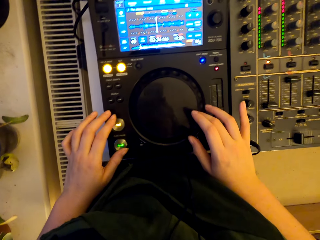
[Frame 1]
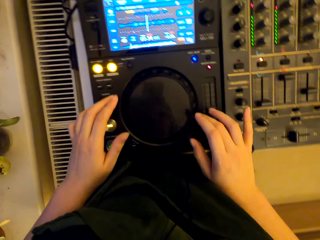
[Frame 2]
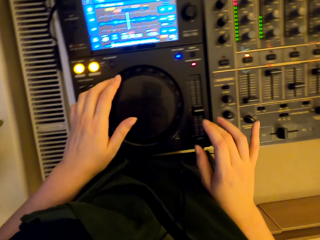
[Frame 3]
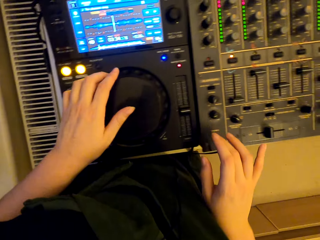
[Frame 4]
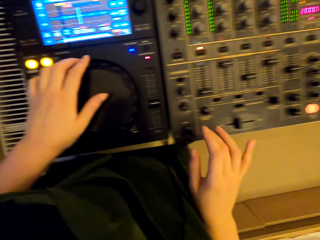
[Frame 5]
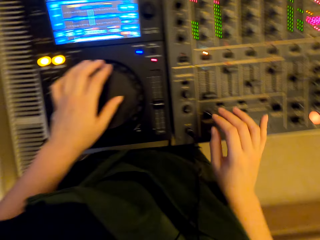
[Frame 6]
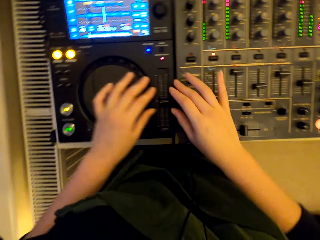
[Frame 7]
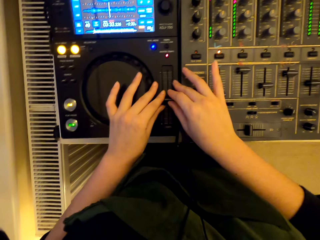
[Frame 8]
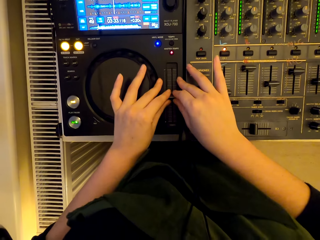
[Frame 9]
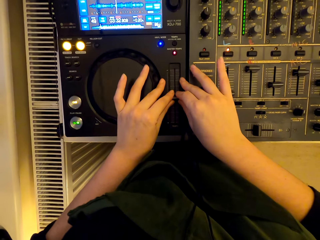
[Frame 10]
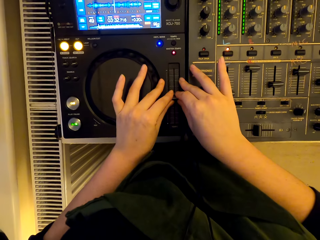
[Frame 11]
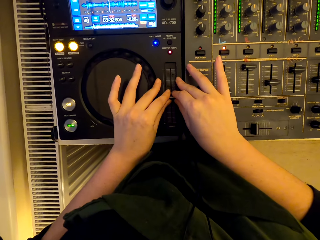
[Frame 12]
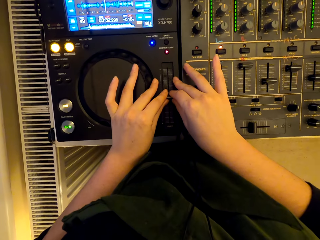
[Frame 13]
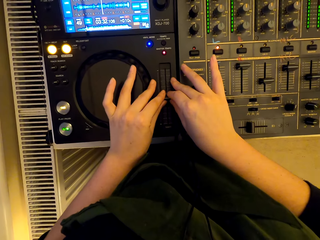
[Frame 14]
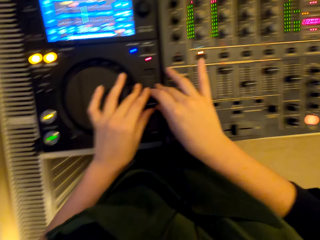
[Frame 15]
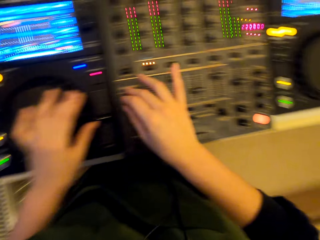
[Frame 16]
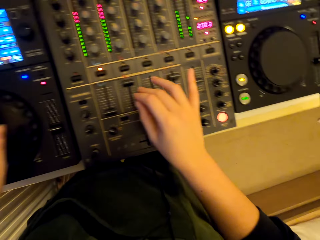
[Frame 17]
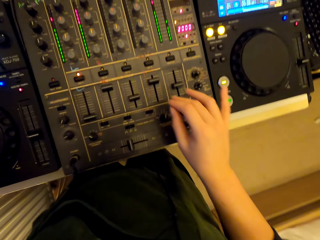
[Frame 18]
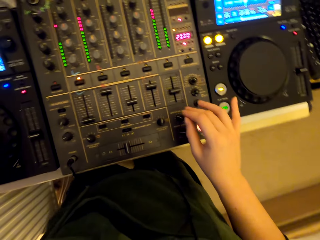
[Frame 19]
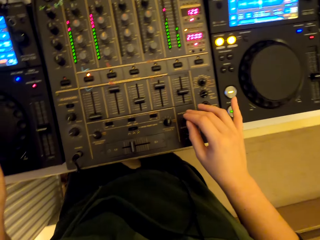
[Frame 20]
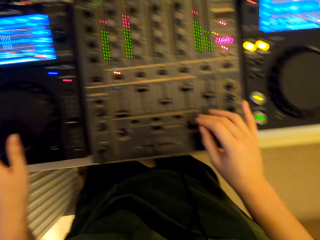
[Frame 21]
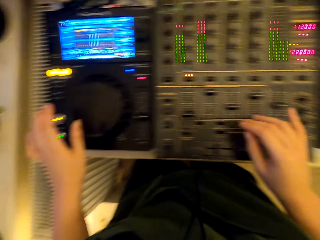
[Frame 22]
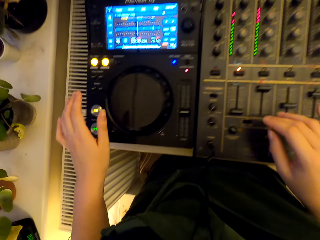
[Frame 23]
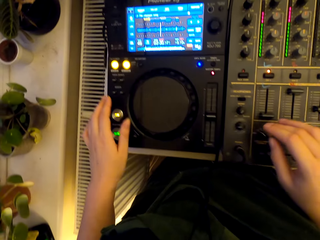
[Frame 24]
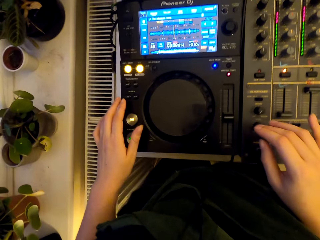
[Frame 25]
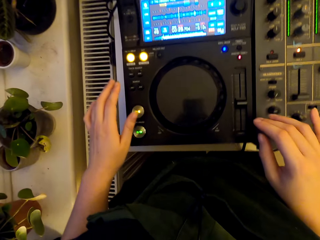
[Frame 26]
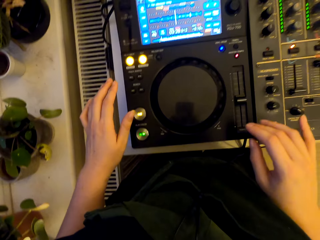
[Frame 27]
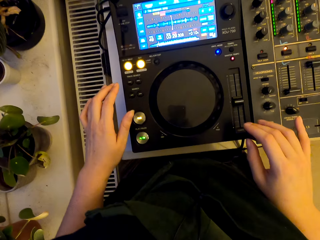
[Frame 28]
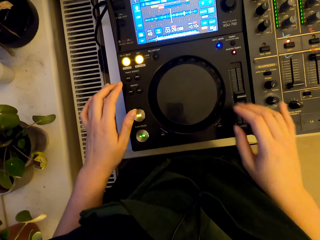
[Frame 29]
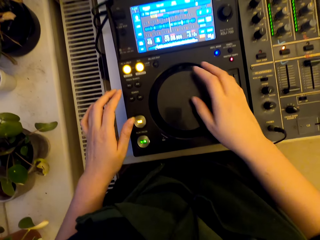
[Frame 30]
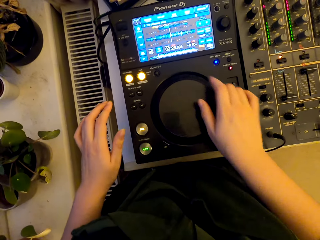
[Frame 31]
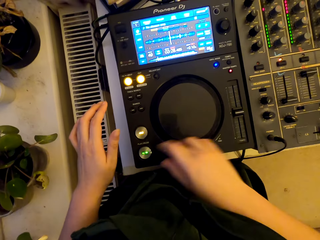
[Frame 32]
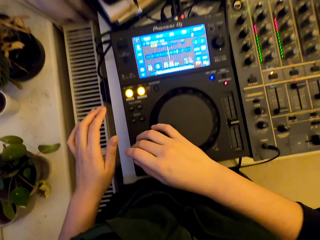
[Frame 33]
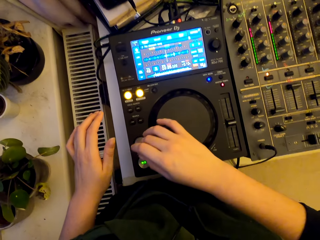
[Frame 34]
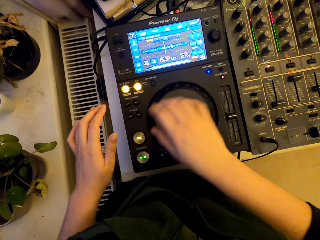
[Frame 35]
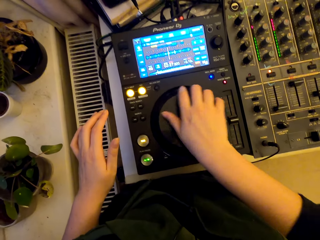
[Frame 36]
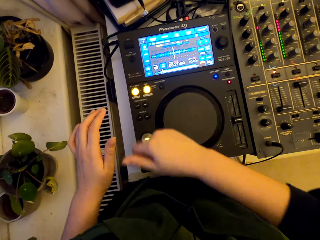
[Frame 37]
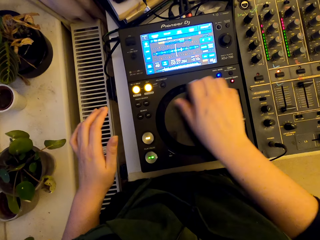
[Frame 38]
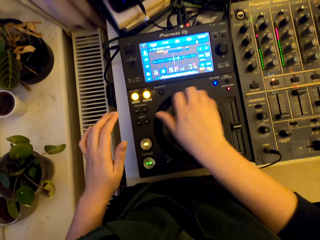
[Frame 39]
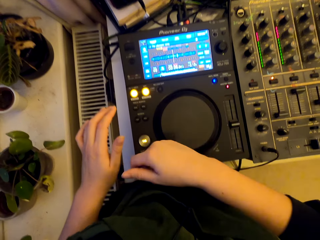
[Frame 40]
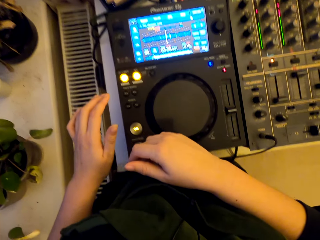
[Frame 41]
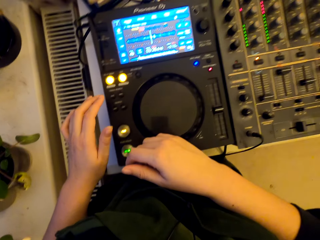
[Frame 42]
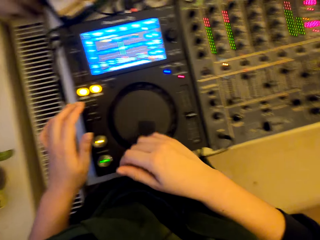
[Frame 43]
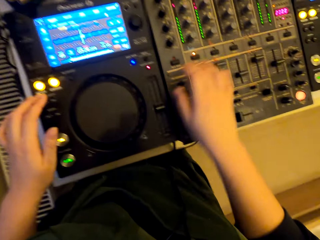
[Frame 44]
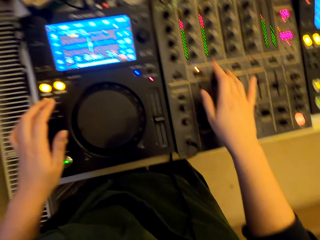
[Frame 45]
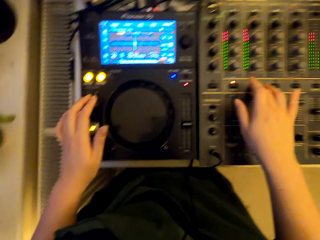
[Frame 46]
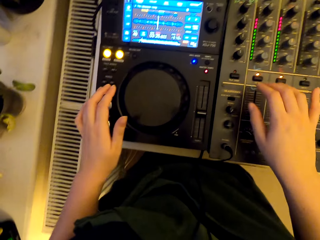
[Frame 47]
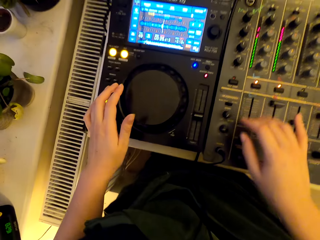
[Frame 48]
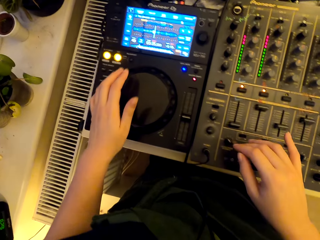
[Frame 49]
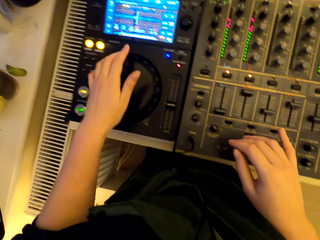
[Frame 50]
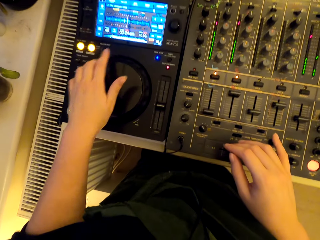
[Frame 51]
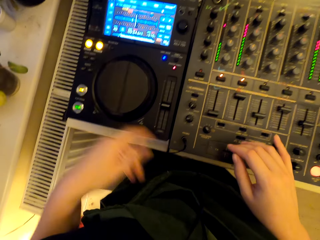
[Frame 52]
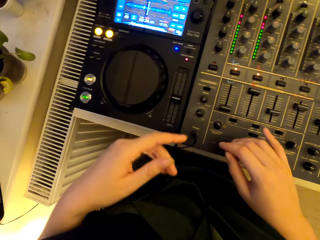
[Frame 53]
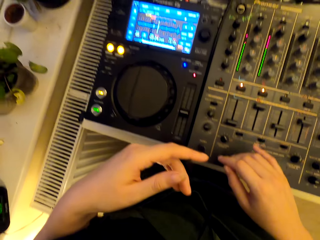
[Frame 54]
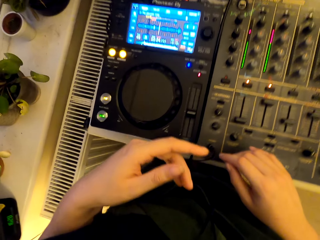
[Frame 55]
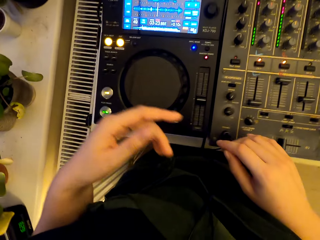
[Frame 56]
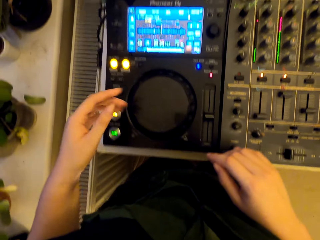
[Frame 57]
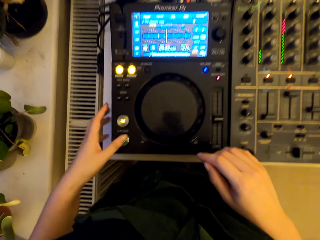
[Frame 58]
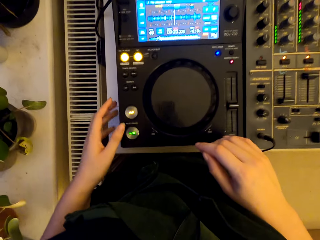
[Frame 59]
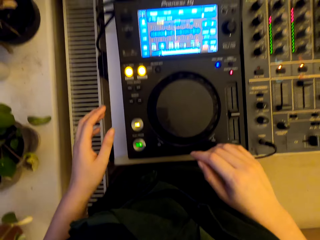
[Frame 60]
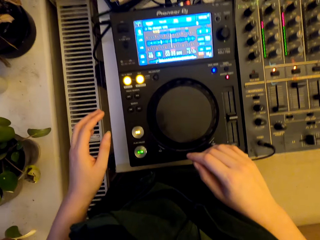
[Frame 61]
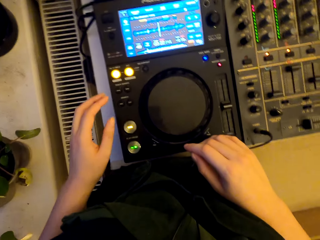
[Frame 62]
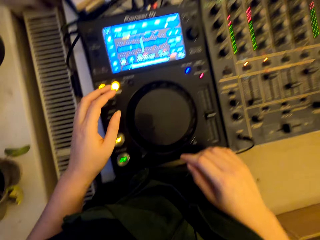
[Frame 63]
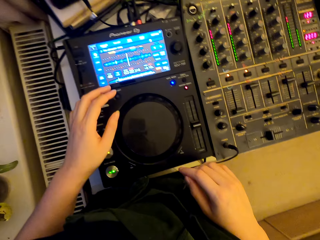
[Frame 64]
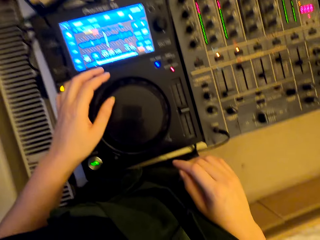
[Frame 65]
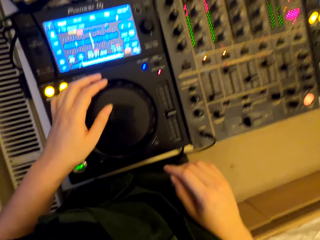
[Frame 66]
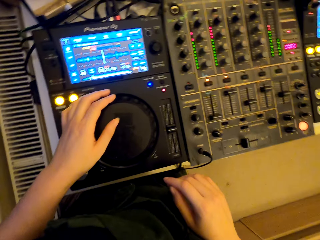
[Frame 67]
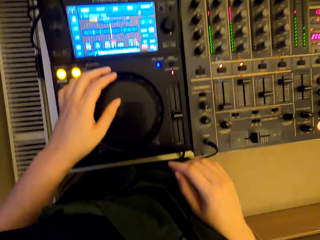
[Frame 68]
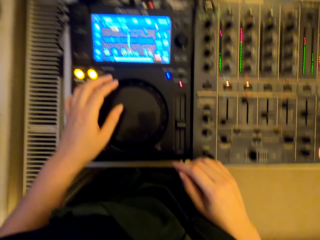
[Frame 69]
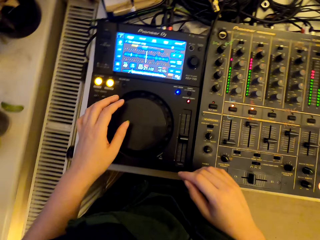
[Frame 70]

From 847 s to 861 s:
The camera wearer adjusts the pitch slider. They look at something. They spin the jog wheel. They press the button. They spin the jog wheel. They look at something.

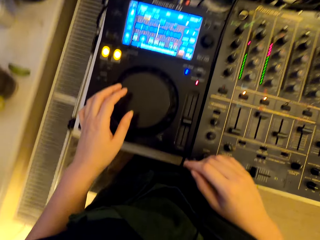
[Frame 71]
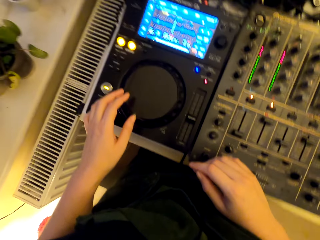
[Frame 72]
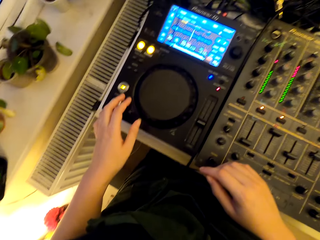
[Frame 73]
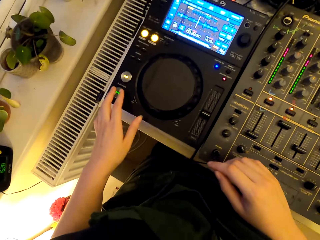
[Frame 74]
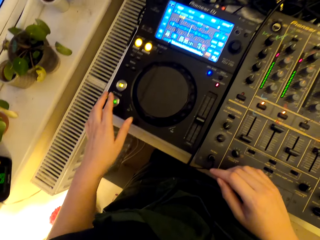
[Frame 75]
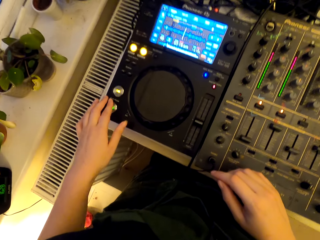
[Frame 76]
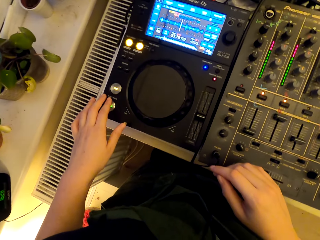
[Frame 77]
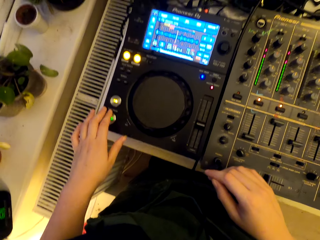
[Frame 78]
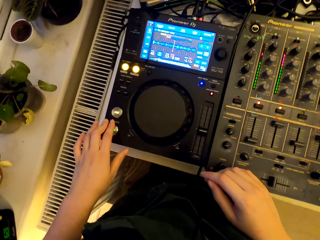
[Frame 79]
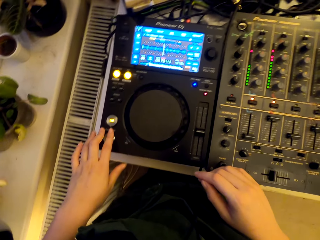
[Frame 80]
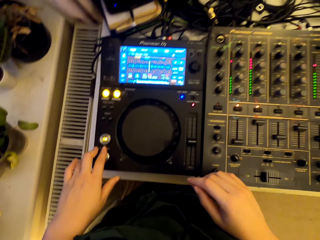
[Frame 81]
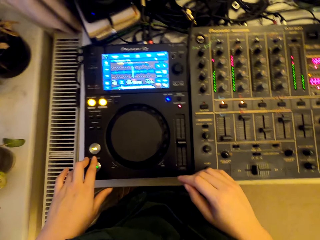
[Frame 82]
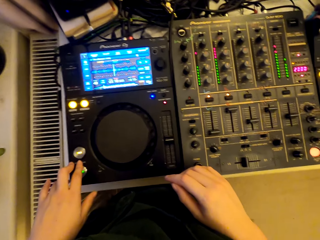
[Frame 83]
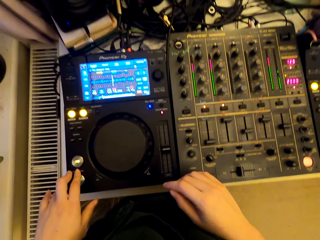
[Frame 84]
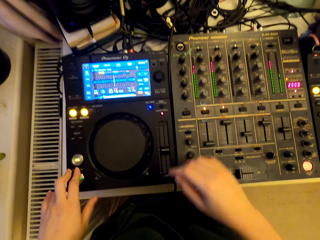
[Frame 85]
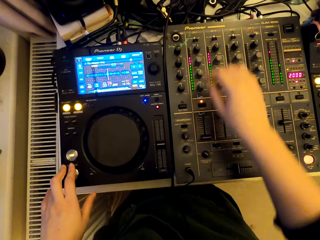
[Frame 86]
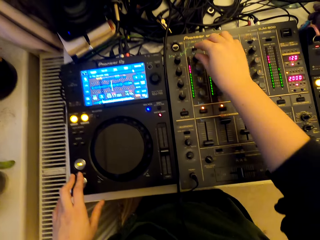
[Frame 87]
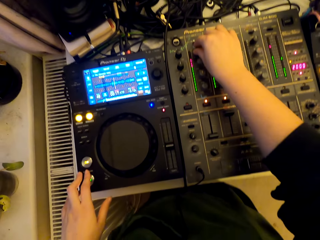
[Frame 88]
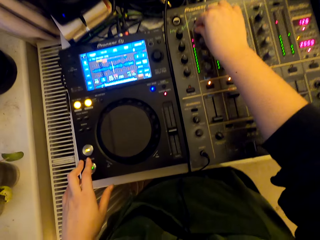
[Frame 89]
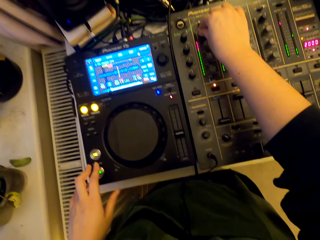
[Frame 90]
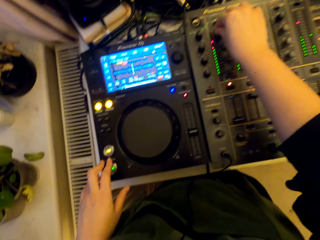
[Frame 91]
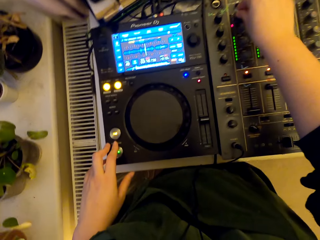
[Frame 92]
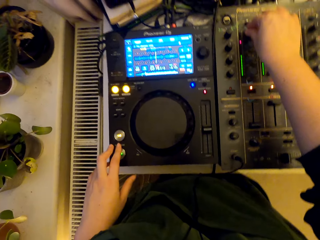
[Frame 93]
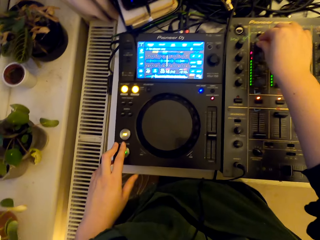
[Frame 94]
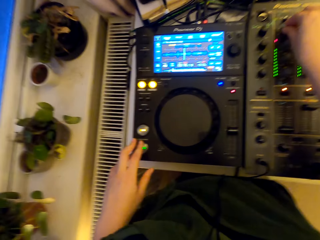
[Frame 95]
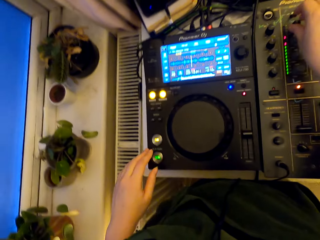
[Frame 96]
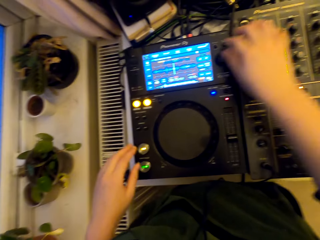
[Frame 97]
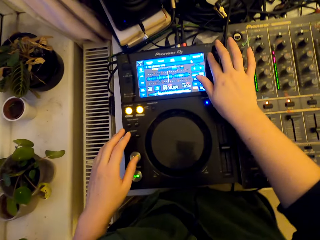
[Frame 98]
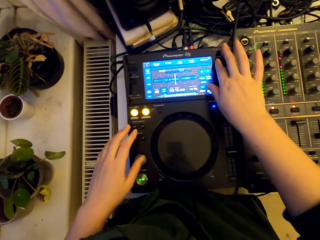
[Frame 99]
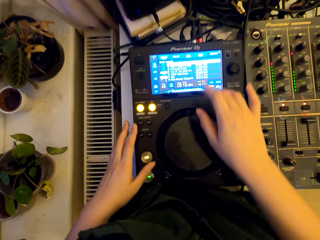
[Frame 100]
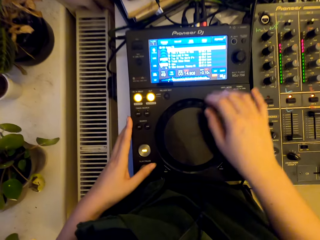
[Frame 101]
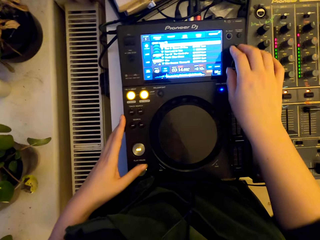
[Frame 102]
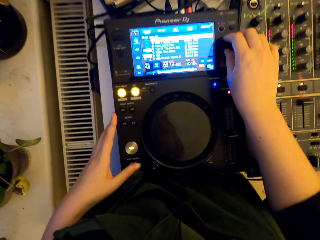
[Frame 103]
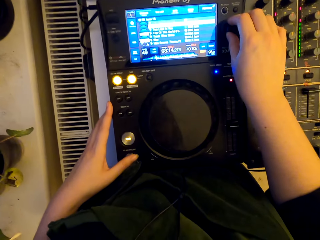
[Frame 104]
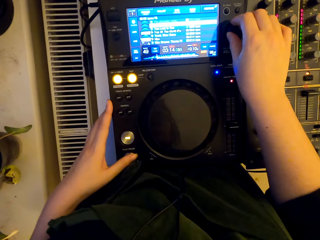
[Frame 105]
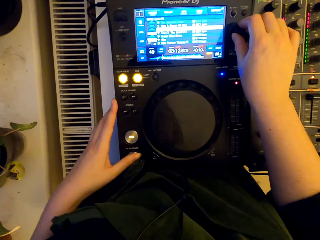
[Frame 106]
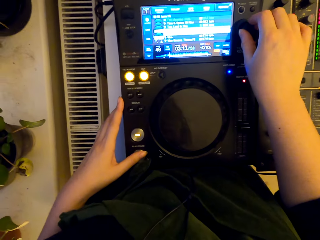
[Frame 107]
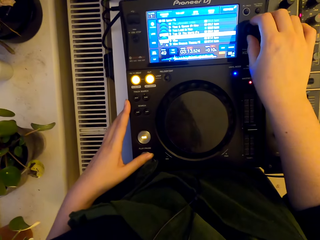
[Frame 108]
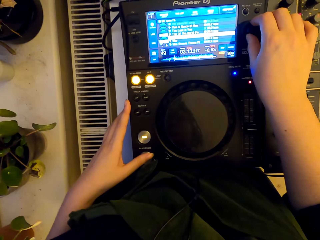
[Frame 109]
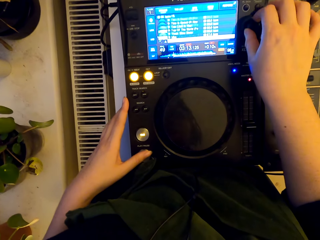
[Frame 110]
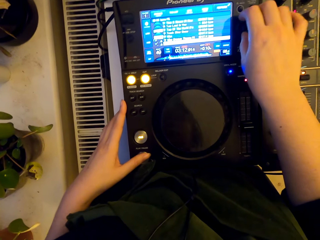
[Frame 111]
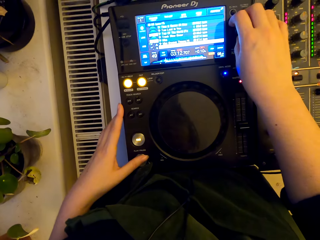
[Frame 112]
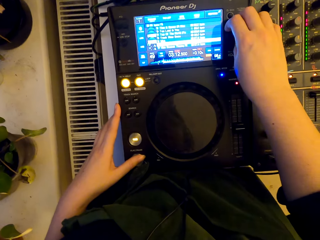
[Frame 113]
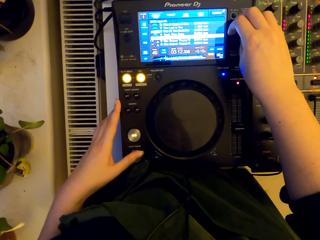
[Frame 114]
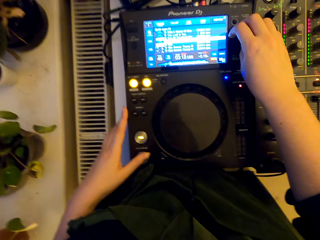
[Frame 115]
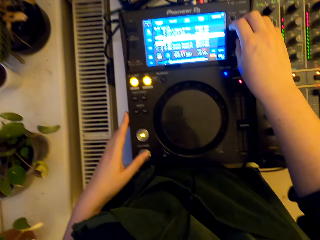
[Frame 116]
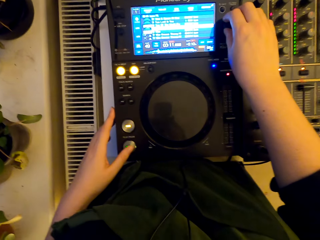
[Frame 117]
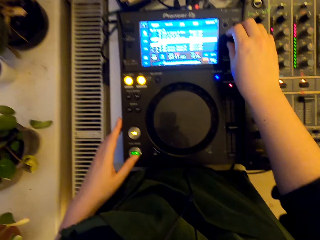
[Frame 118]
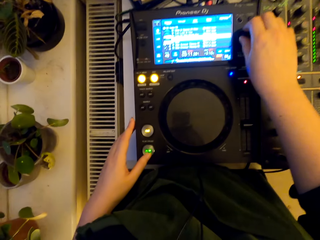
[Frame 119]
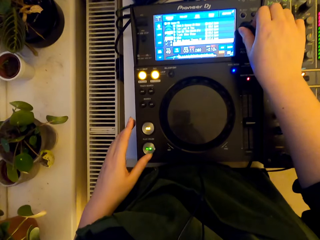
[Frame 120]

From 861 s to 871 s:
The camera wearer presses the button. They turn the knob. They press the button. They turn the knob.
